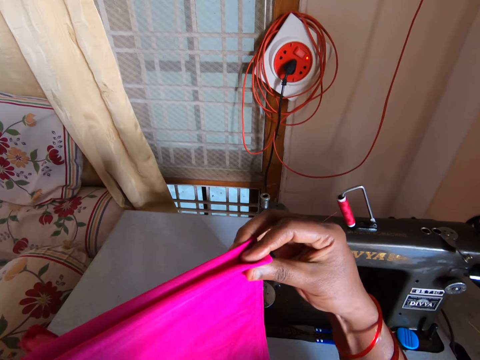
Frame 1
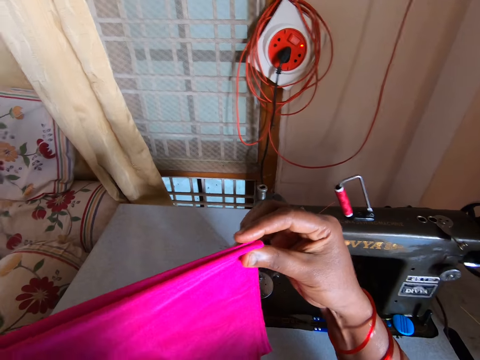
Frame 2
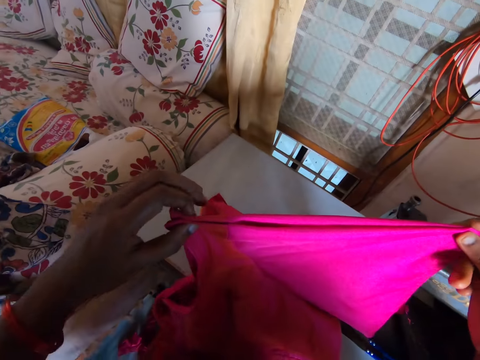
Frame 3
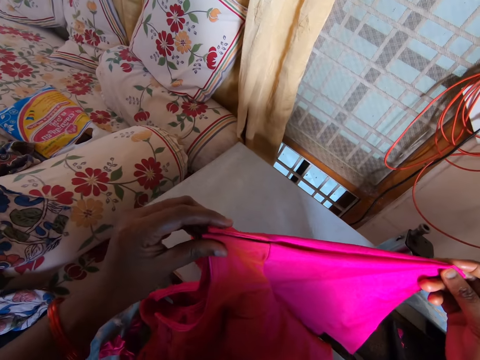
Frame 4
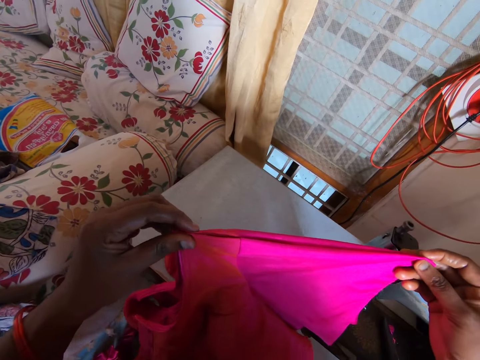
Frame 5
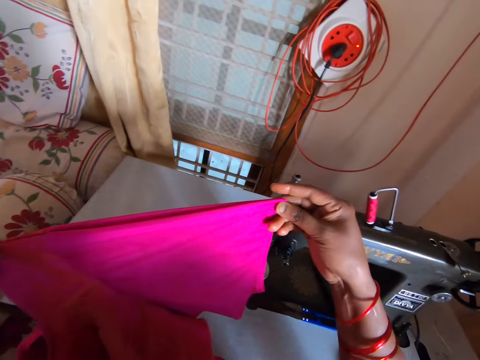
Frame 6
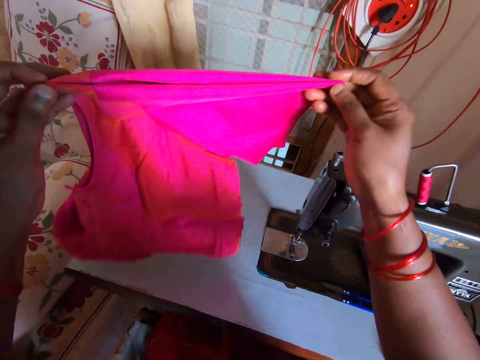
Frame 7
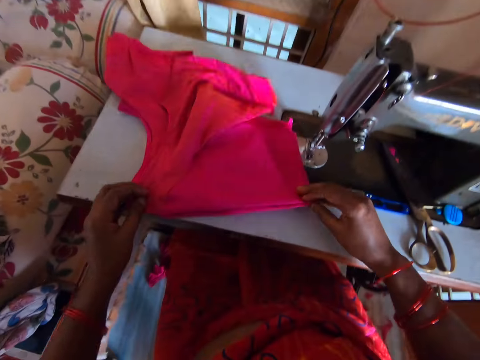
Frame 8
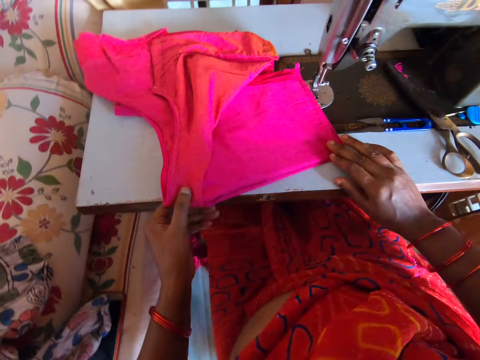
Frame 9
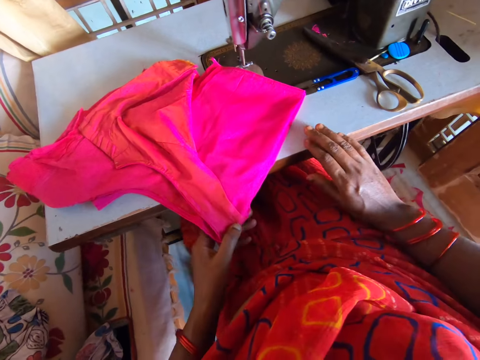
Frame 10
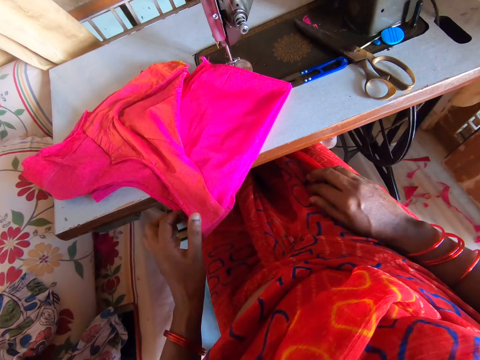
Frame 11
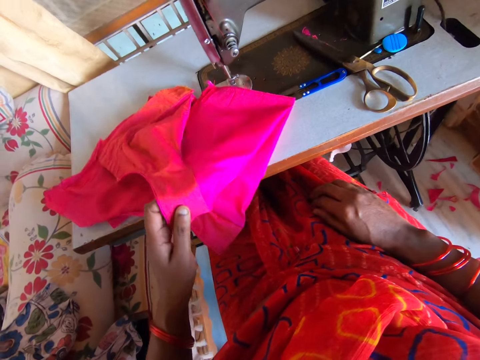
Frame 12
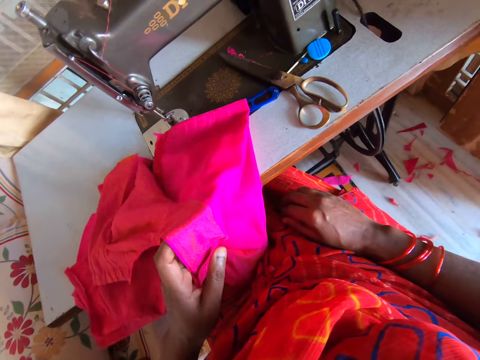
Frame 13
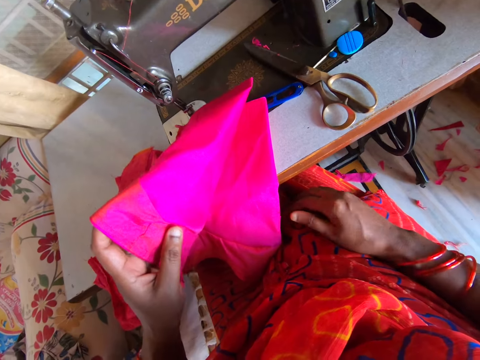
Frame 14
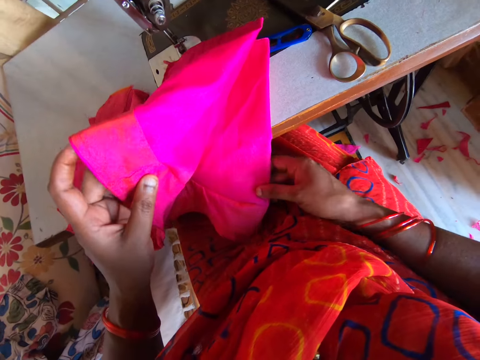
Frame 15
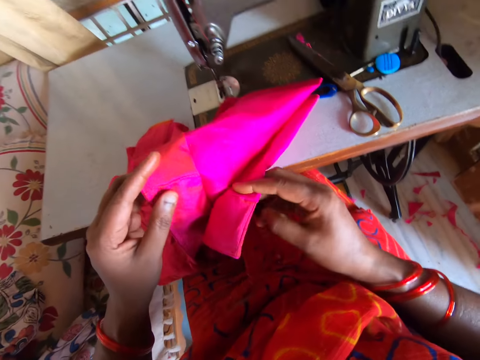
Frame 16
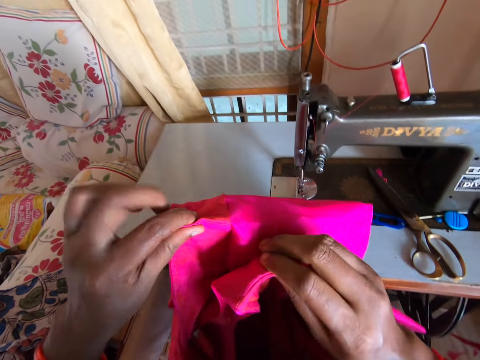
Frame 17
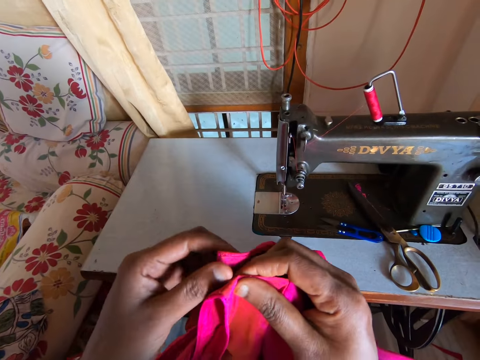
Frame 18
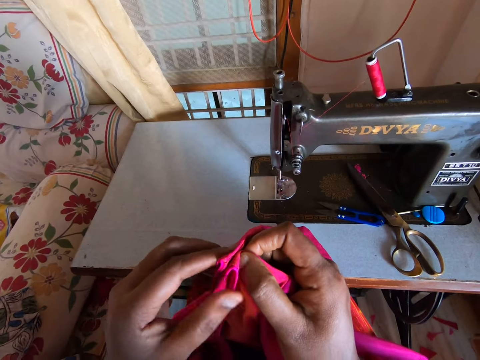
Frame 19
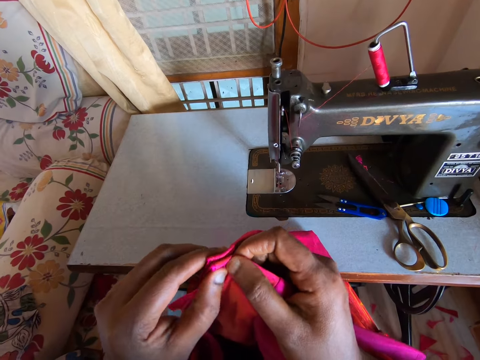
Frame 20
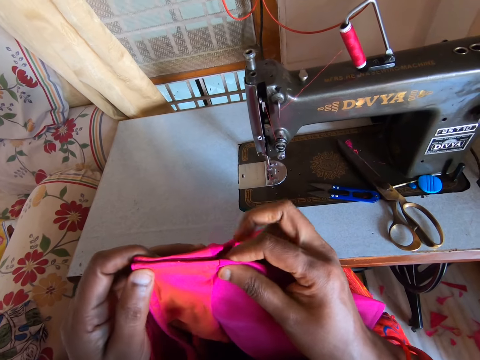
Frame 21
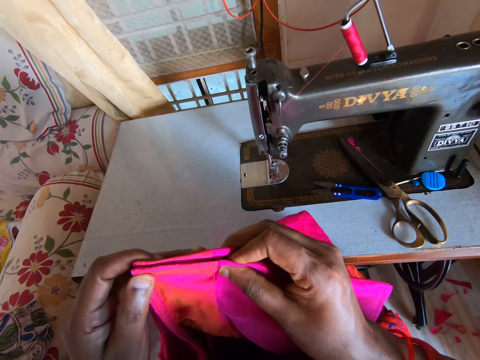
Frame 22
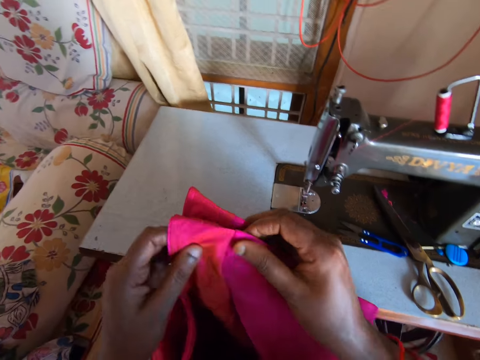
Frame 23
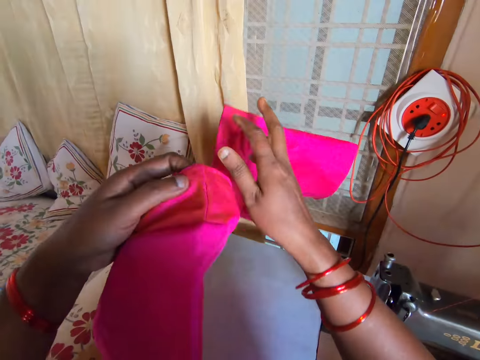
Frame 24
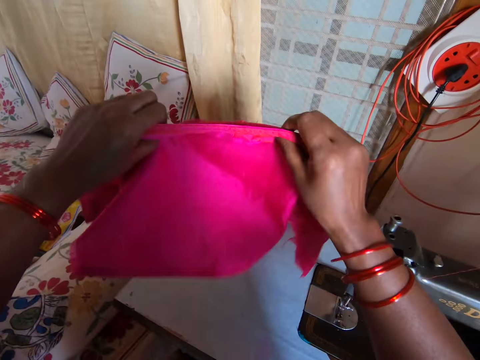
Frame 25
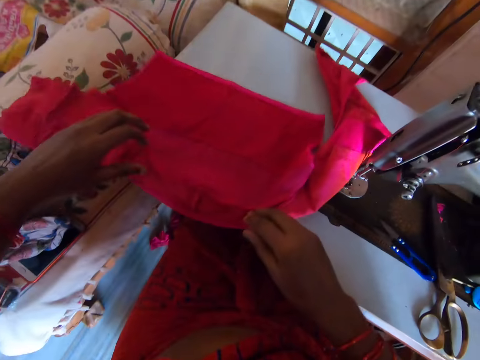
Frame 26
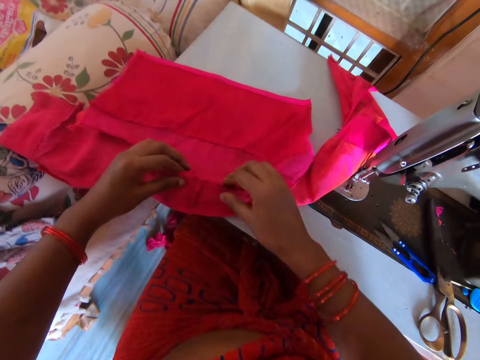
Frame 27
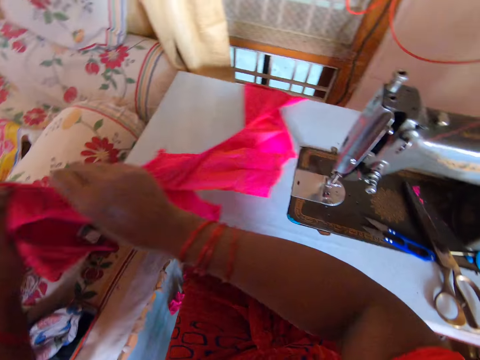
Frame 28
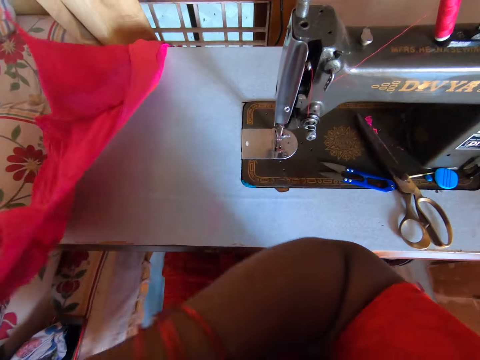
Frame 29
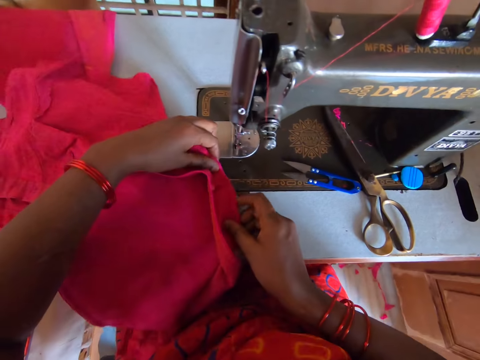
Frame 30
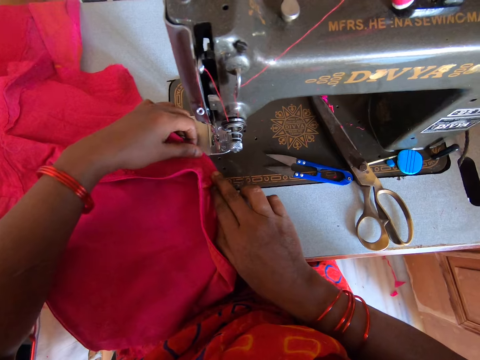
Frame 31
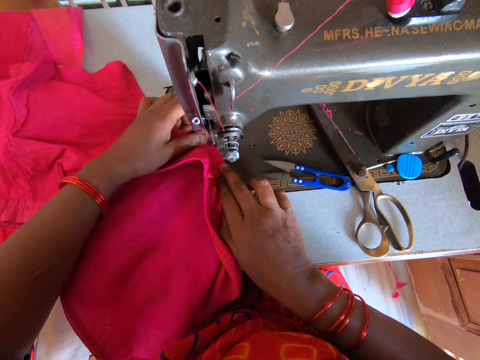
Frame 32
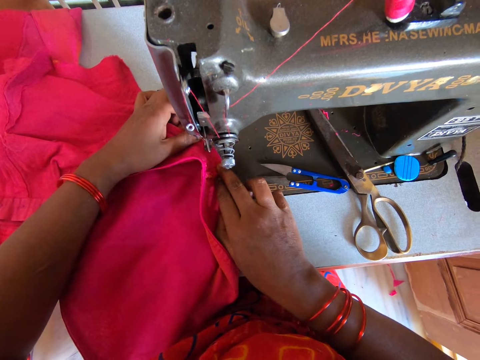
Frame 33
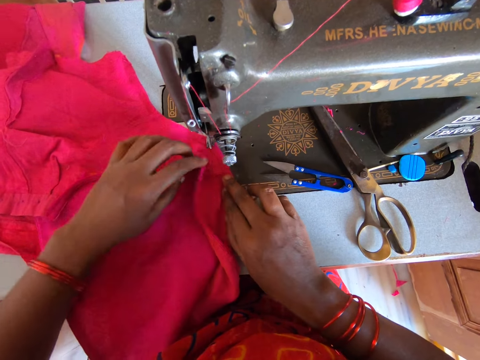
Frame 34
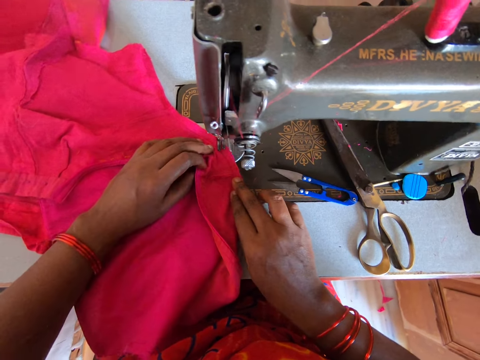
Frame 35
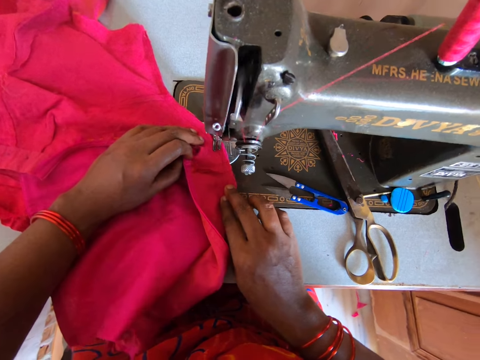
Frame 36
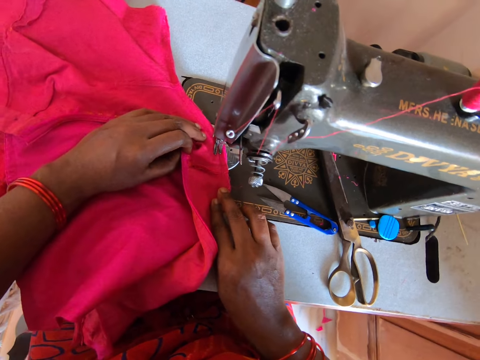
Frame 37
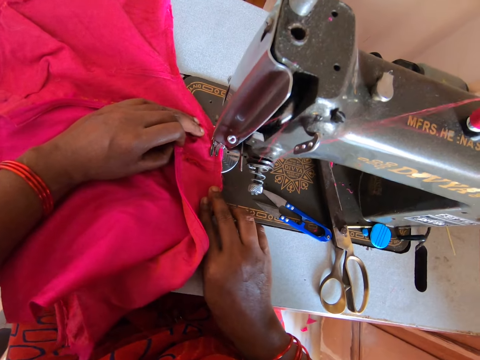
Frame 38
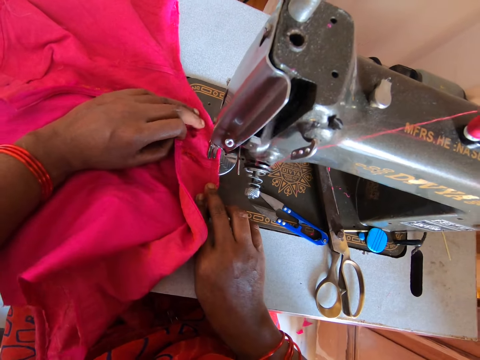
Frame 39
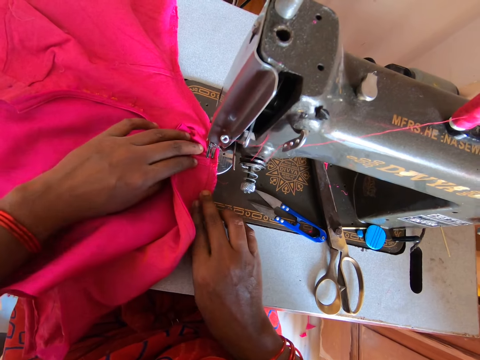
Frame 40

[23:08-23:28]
The camera wearer inspects the cloth. They inspect it again. They place the fabric on the sewing machine. They drag the fabric on the sewing machine. They lift the fabric. They hold the cloth with the left hand. They fold the fabric. They hold the cloth with both hands. They stretch the fabric. They place the fabric on the sewing machine. They hold the cloth with both hands. They lift the fabric. They place the fabric on the sewing machine. They align the cloth with both hands. They sew the cloth with the sewing machine.

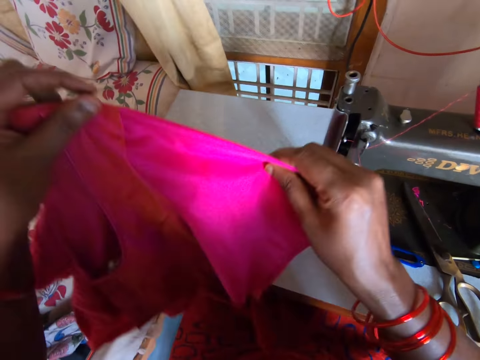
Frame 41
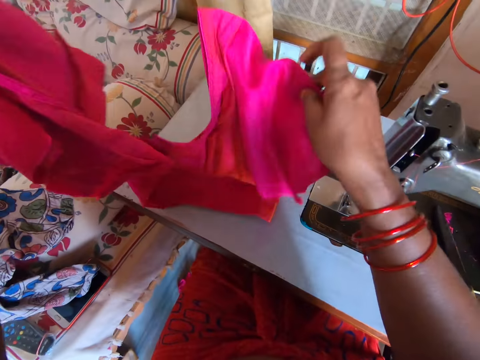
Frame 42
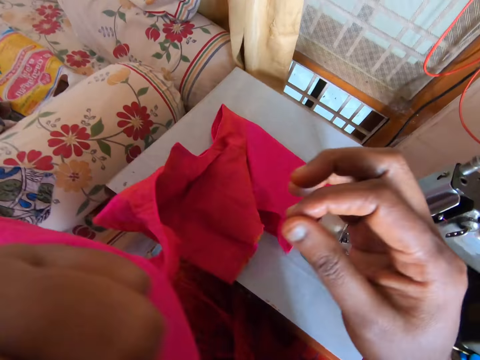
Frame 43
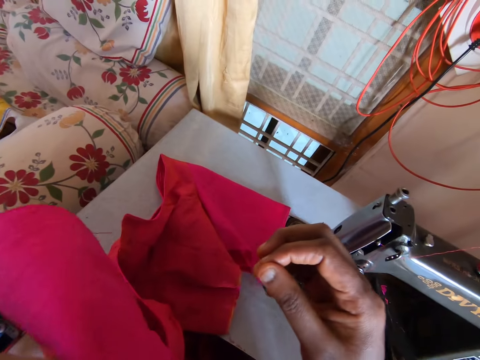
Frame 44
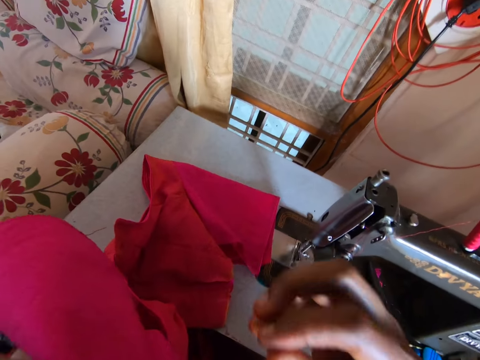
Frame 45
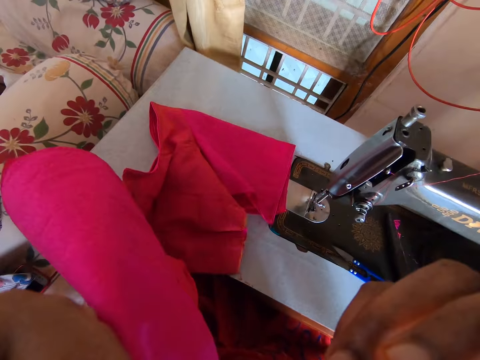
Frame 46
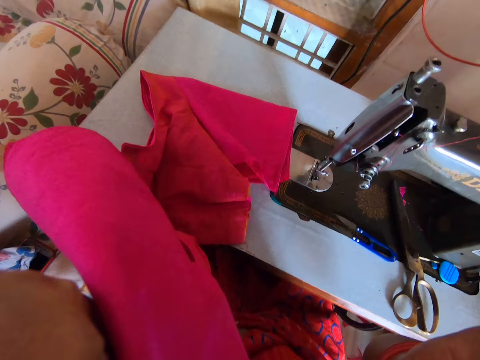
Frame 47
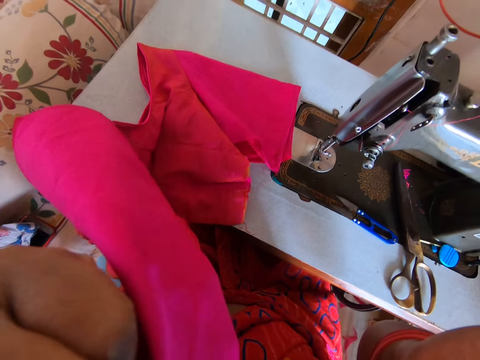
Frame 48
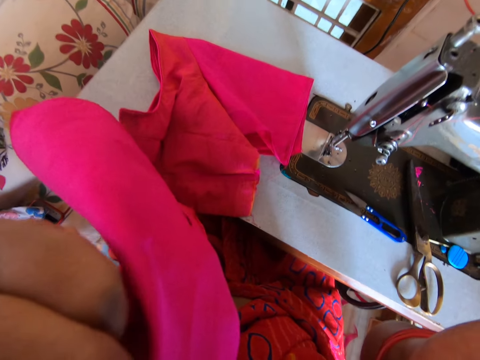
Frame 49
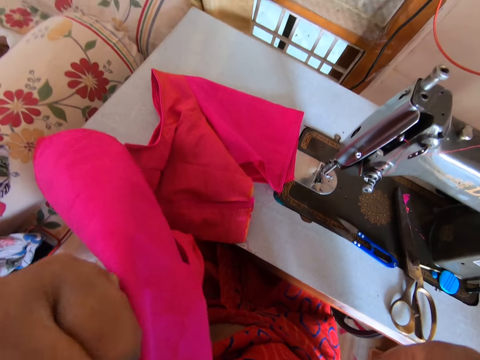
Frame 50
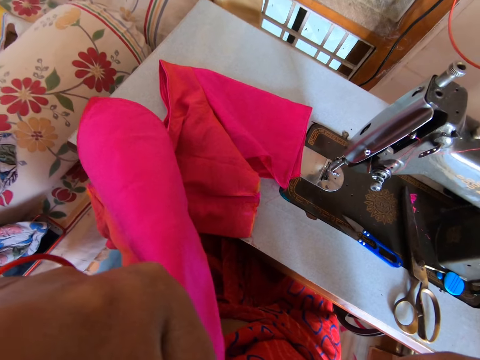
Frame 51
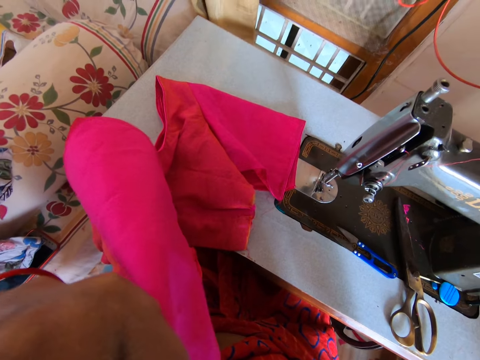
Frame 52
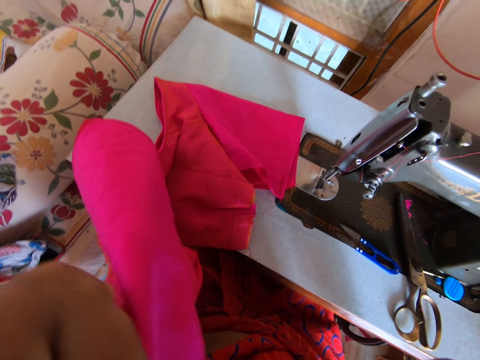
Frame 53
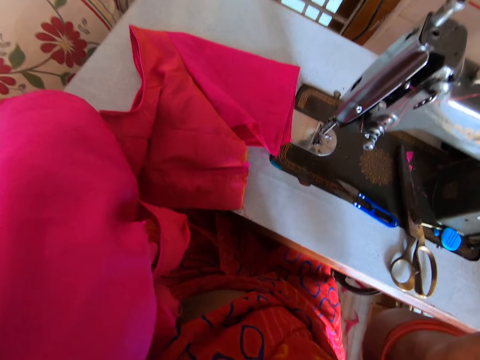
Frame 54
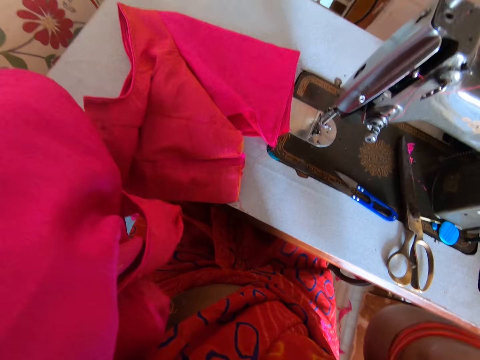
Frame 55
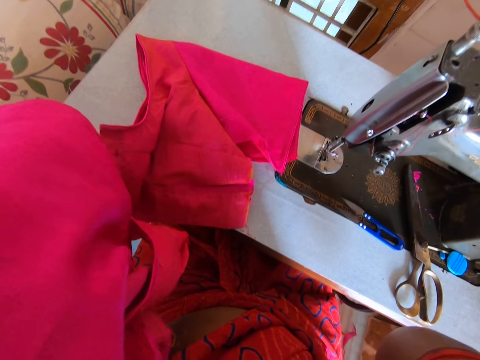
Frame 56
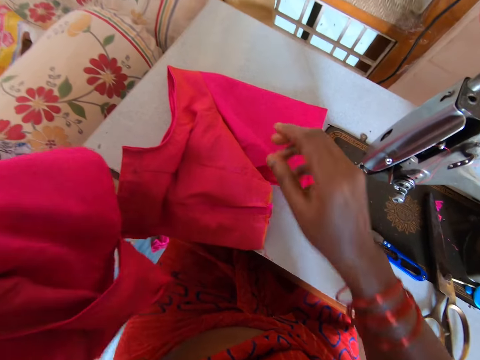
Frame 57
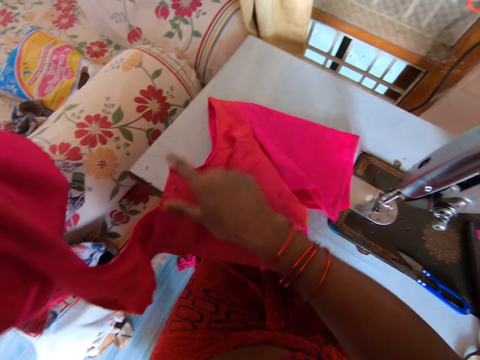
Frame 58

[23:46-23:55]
The camera wearer lifts the cloth. They drop one side of the cloth. They separate the folded cloth.
